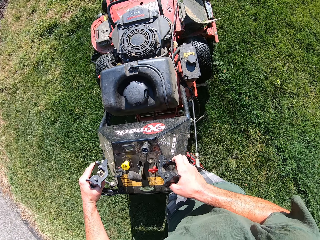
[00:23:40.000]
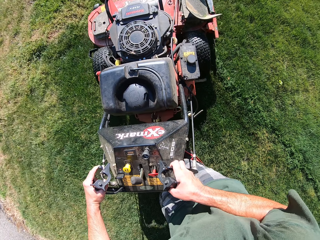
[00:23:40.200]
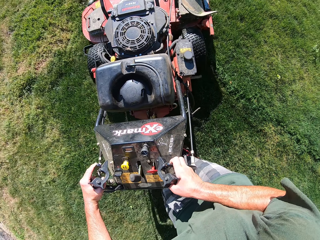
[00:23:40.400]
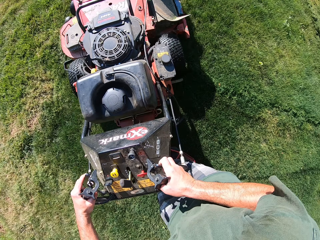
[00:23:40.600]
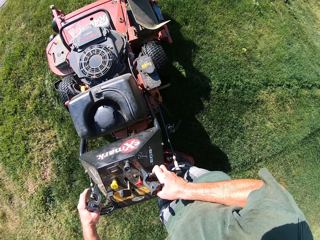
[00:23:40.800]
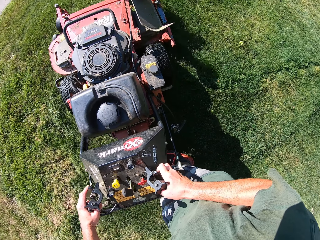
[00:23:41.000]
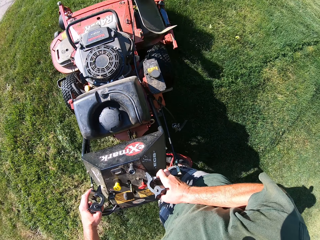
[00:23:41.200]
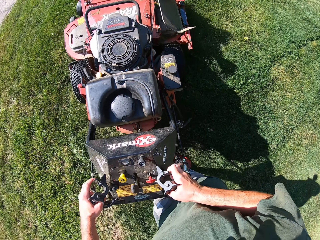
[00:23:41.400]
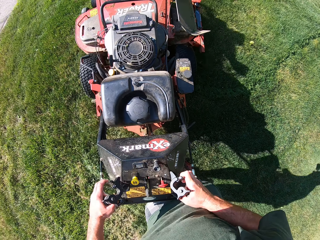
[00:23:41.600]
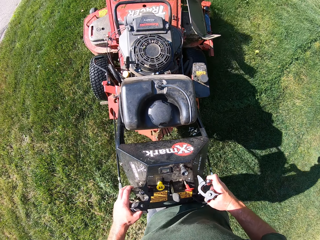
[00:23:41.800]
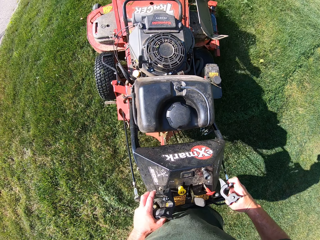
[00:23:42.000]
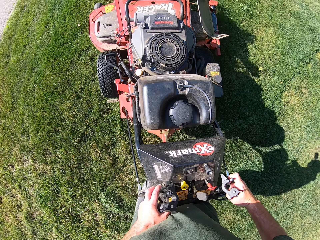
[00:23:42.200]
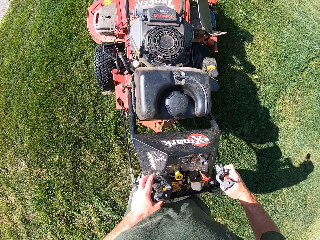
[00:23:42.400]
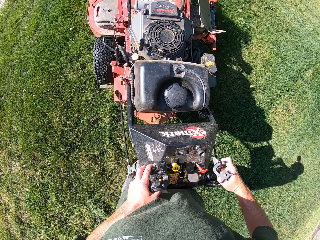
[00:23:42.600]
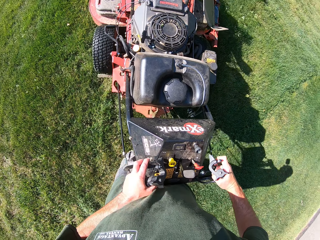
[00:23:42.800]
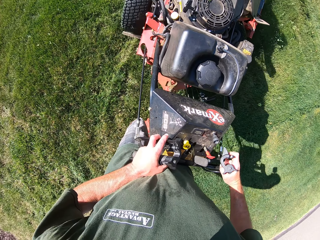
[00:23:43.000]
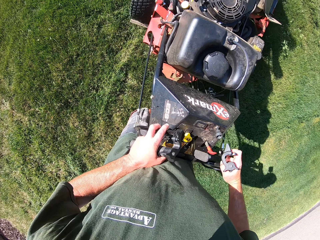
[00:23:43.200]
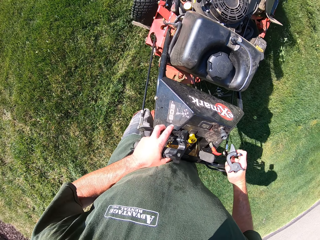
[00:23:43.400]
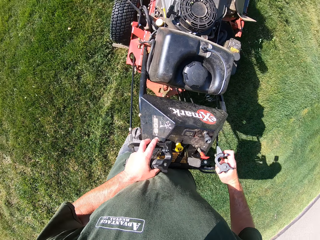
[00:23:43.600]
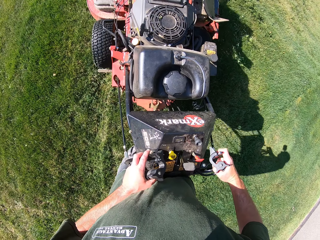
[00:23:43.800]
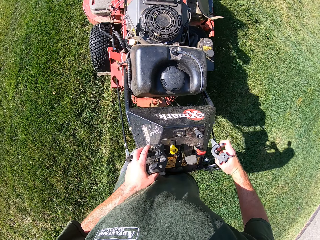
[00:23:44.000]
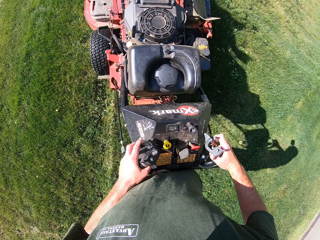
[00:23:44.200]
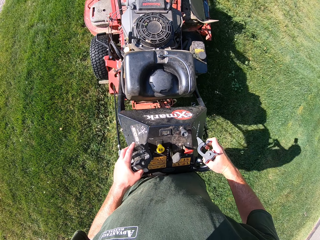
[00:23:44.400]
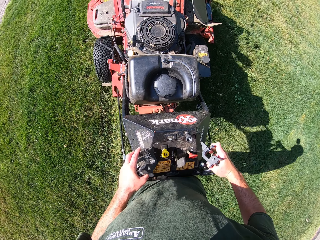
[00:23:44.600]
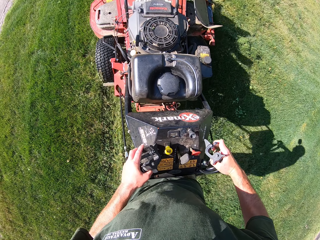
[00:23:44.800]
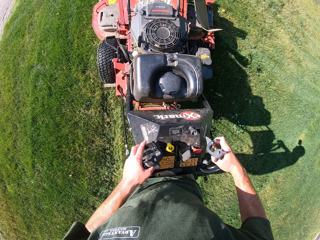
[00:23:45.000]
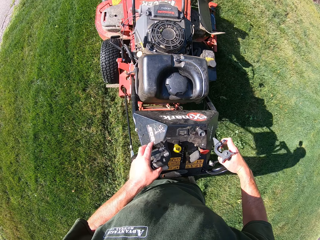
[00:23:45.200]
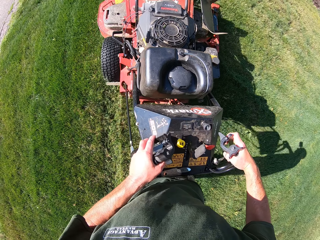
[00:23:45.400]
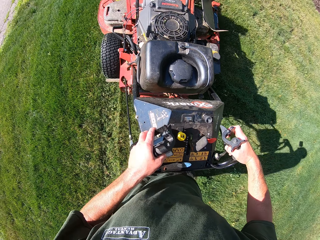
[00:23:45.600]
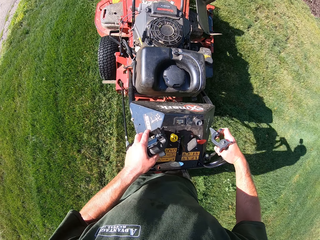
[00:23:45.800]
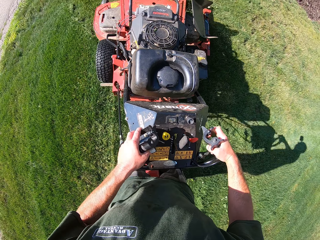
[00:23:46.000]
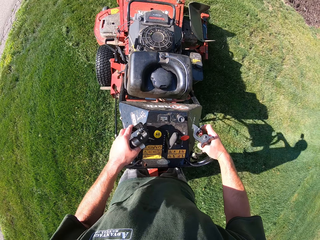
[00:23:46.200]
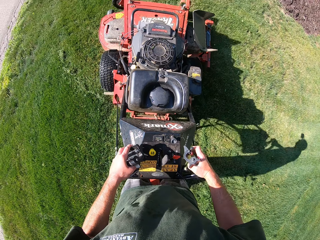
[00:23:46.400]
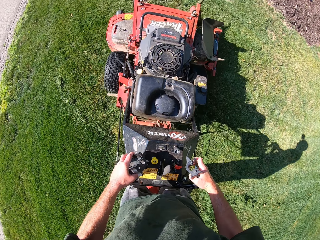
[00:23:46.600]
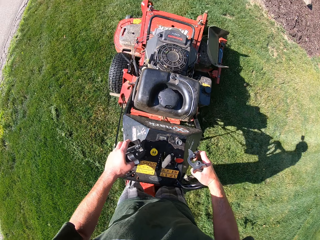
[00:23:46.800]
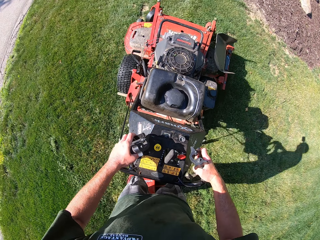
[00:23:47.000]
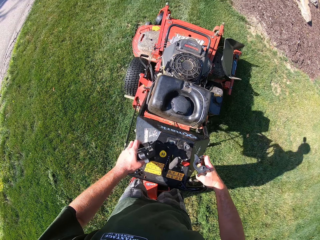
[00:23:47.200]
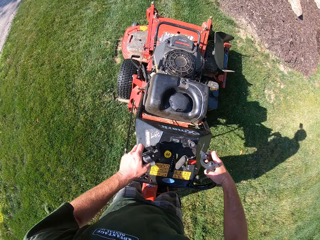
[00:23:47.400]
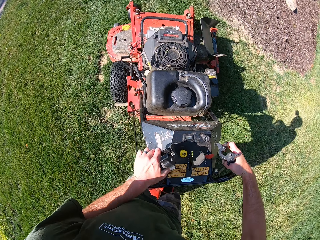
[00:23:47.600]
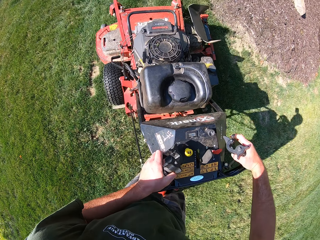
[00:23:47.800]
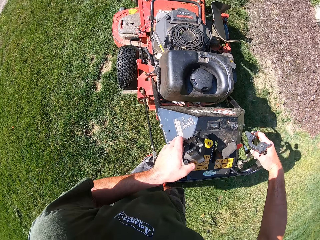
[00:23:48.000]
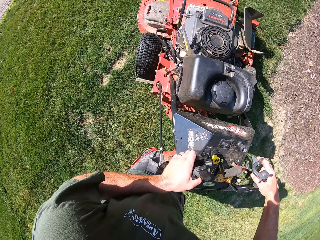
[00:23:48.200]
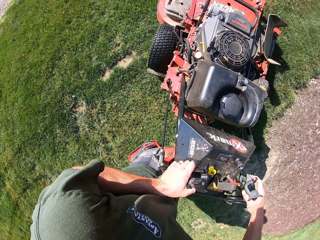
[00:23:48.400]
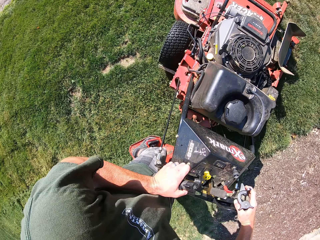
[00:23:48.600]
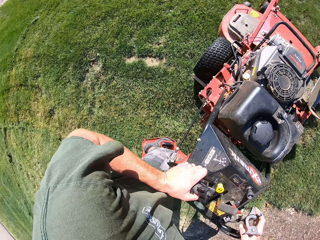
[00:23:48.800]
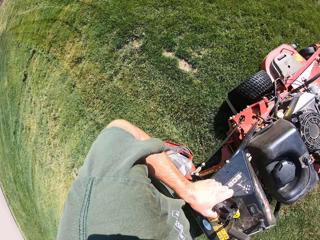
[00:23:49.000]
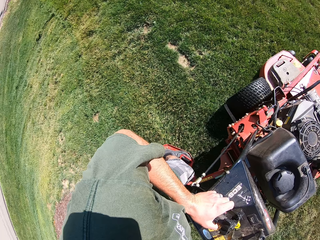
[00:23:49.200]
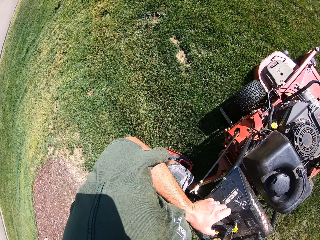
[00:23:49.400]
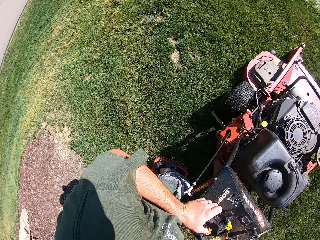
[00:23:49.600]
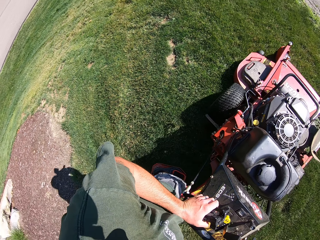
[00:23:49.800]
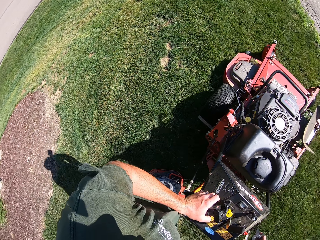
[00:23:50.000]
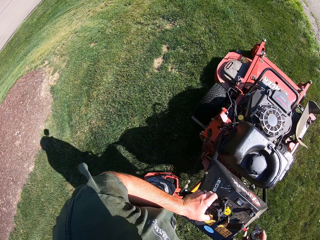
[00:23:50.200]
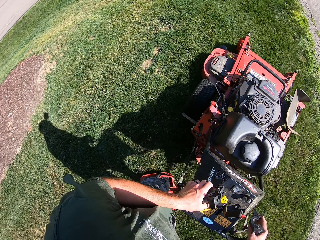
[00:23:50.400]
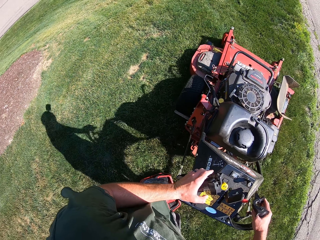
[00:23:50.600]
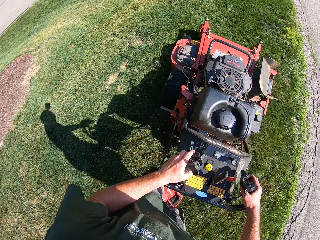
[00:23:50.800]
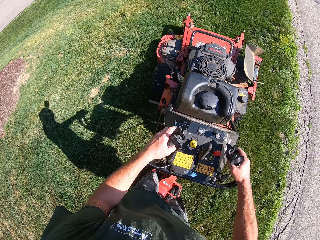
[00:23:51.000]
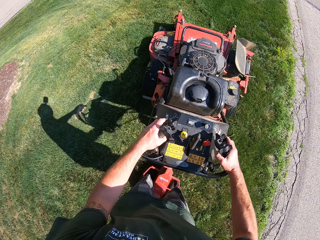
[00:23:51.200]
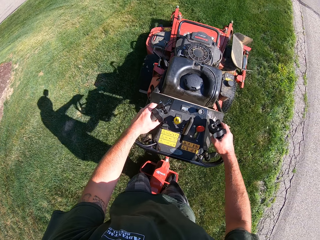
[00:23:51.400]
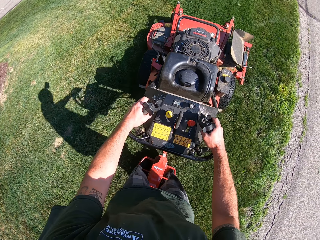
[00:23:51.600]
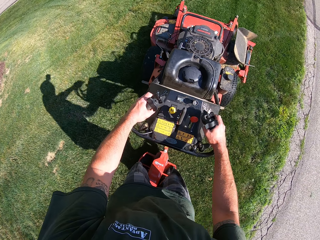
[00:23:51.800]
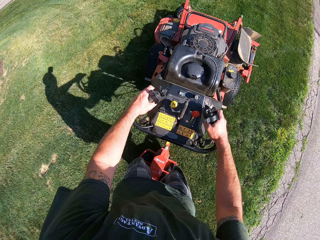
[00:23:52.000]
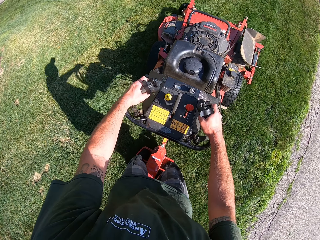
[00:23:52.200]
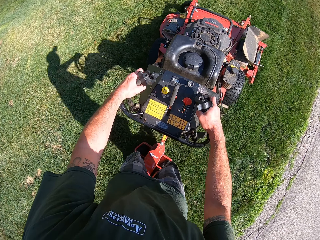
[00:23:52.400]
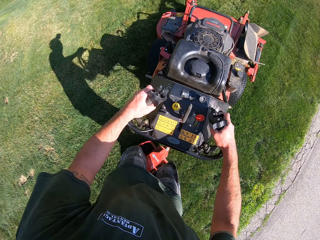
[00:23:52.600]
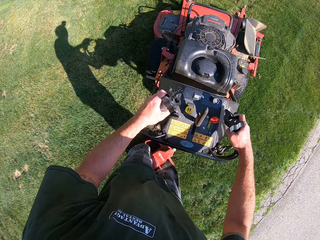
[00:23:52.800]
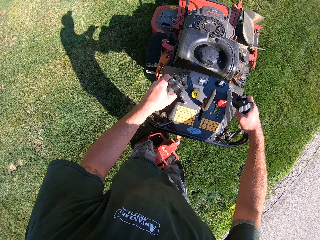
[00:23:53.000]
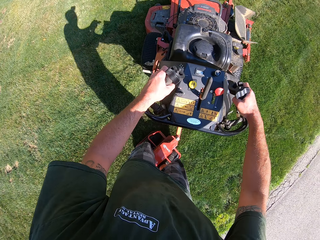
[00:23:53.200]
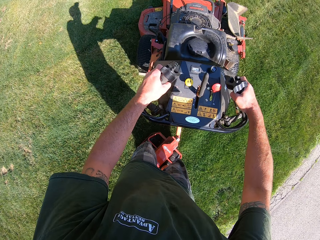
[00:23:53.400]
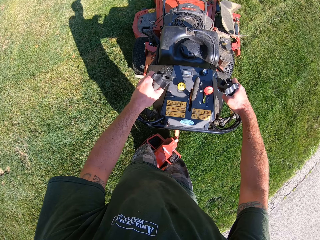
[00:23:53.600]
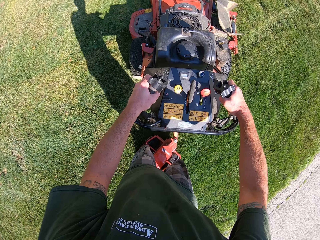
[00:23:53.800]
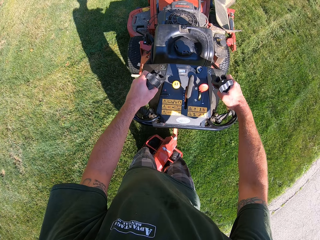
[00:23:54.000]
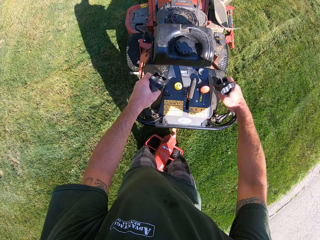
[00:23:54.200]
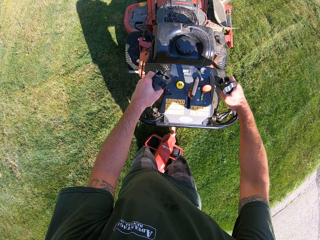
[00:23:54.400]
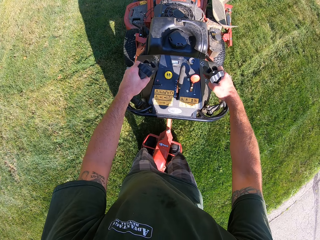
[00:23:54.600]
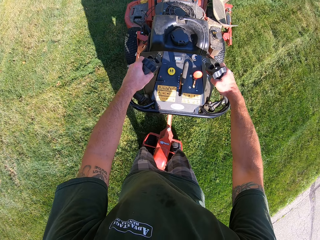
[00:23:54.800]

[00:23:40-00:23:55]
The camera wearer turns the lawn mower to the right on the lawn. They cut grass with the lawn mower. They turn the lawn mower around on the lawn in an anticlockwise direction. They cut grass with the lawn mower.

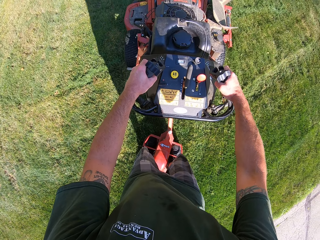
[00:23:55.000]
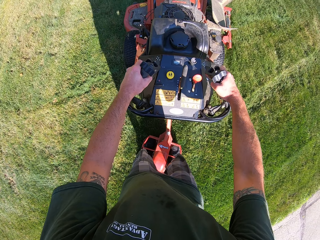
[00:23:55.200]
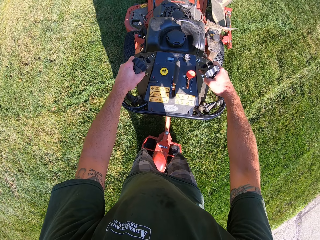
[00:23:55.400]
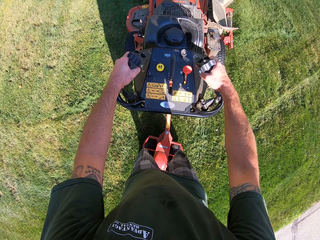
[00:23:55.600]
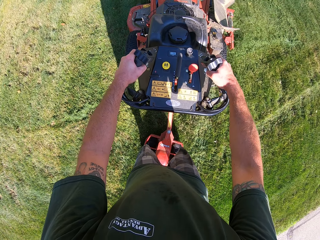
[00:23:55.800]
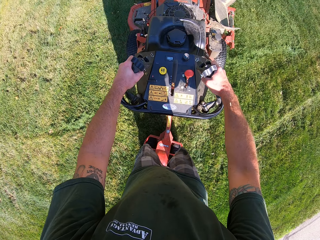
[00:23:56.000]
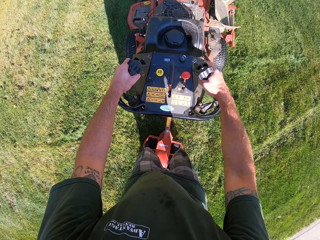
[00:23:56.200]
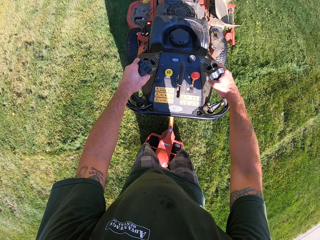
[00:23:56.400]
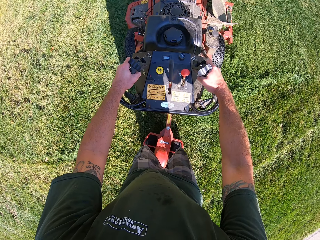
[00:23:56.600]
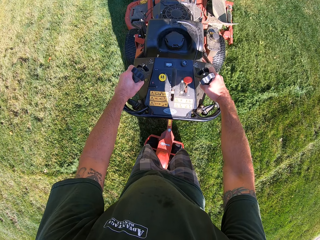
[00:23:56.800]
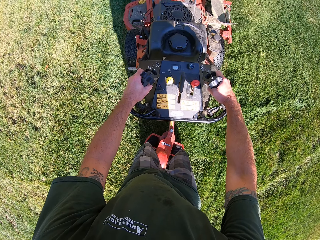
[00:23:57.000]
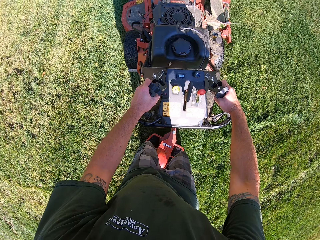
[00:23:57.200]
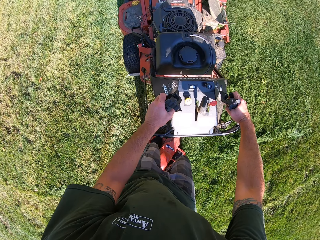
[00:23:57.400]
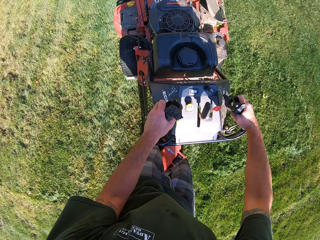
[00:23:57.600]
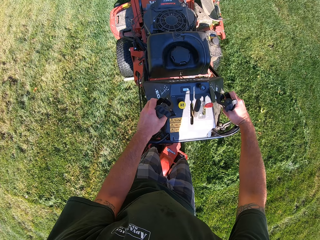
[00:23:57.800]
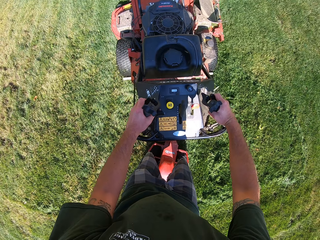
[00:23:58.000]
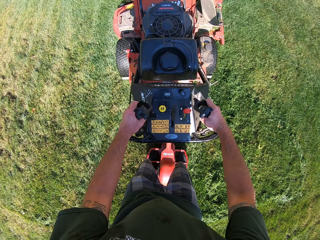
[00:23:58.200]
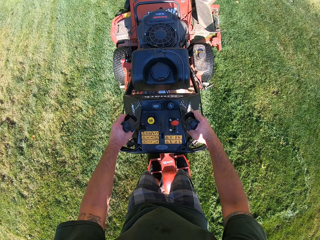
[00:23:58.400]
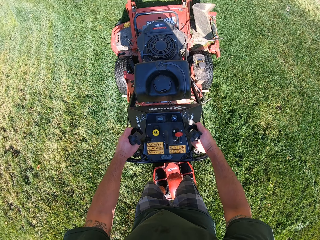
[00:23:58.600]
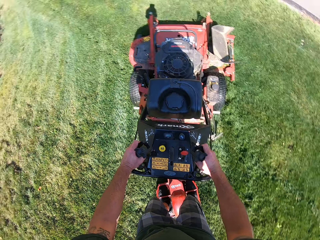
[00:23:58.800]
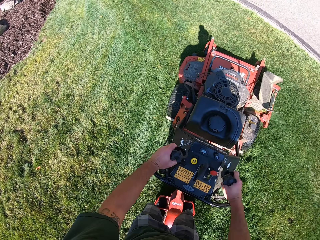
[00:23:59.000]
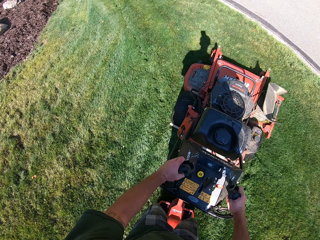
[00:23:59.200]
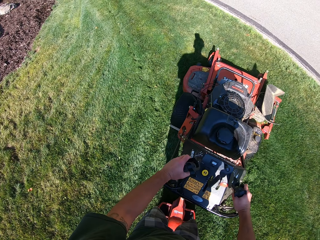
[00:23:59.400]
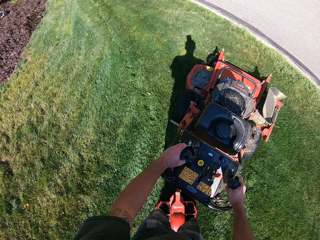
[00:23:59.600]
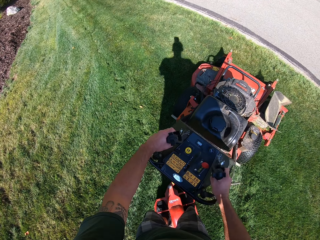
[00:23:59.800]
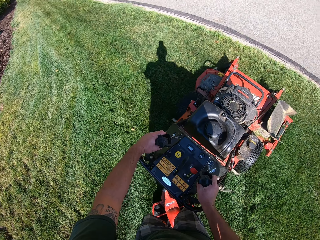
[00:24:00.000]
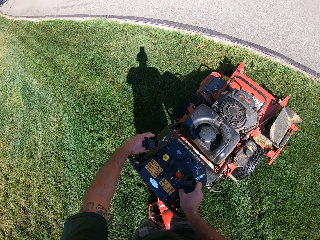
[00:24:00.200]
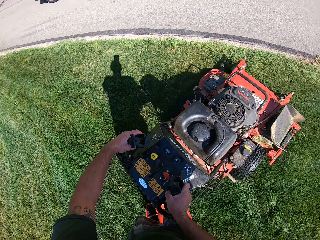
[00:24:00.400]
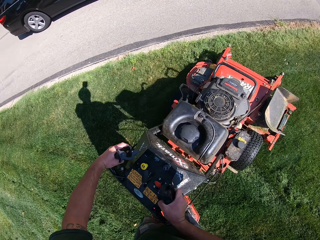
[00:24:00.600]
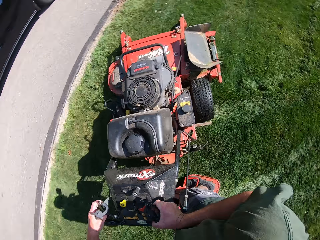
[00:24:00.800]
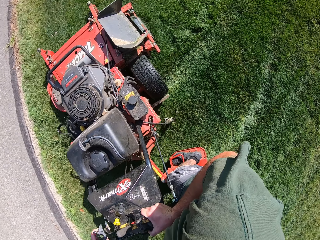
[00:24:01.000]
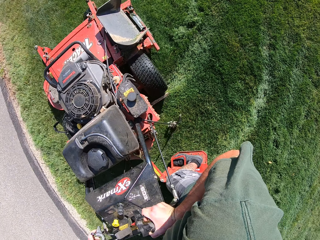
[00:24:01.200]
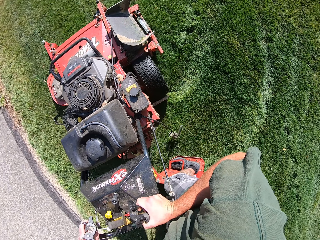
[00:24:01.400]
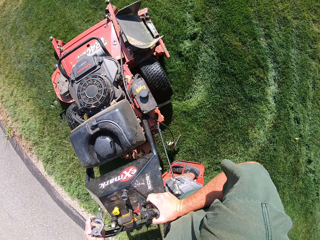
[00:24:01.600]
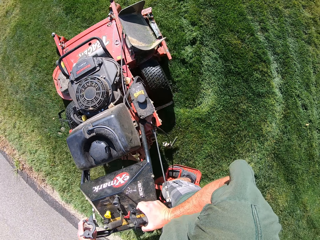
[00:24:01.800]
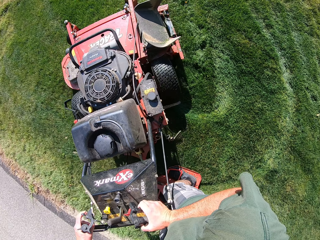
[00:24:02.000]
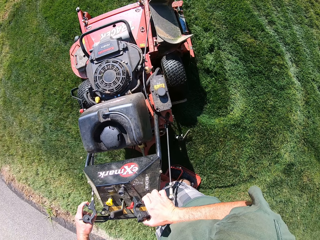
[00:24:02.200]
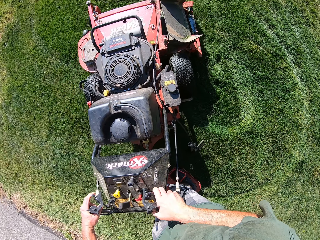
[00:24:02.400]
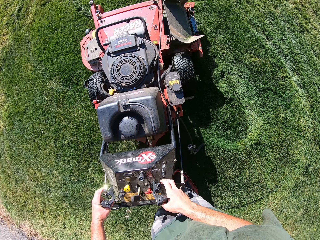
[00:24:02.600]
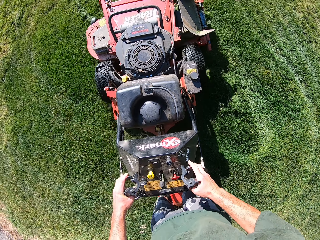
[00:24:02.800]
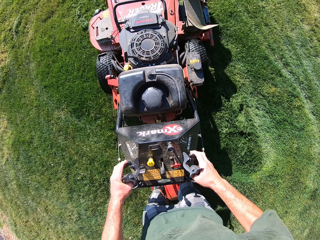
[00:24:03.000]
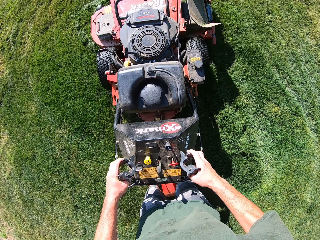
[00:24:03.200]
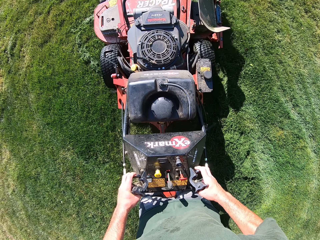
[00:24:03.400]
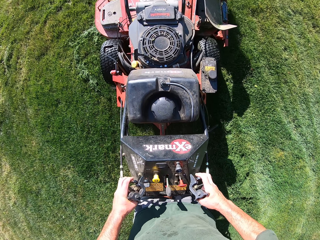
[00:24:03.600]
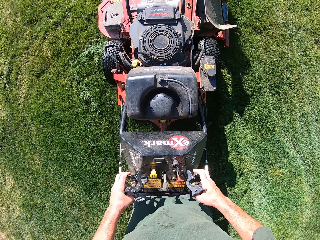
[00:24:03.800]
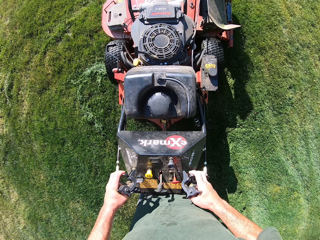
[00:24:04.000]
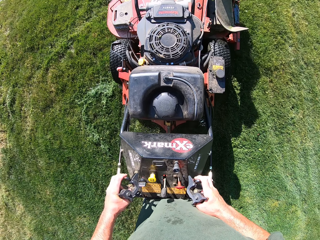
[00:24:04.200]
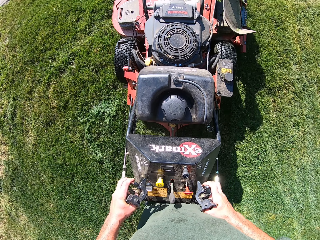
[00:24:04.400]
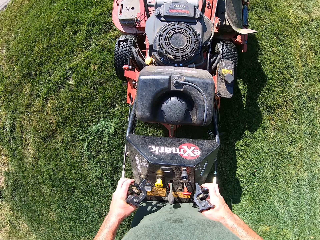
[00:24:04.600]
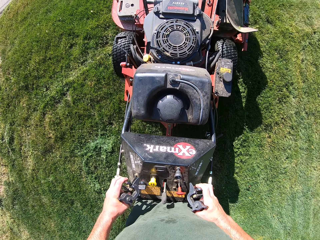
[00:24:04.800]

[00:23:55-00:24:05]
The camera wearer turns the lawn mower around on the lawn in a clockwise direction. They cut grass with the lawn mower.
